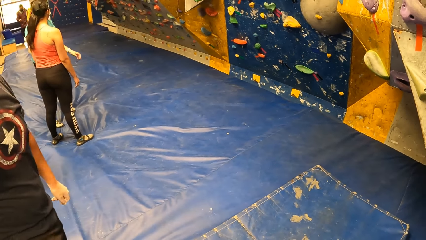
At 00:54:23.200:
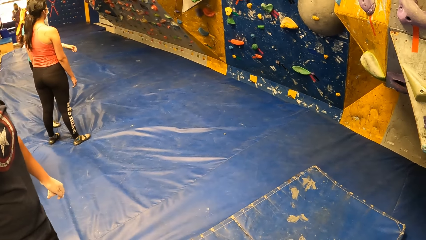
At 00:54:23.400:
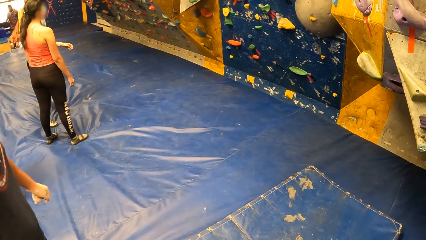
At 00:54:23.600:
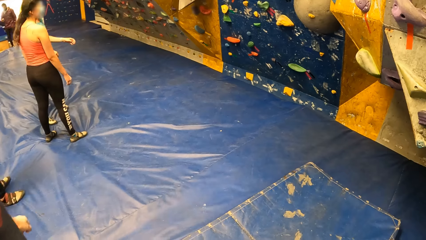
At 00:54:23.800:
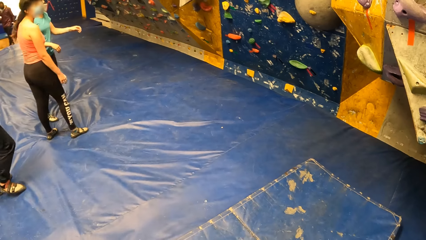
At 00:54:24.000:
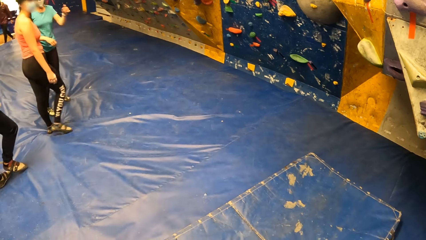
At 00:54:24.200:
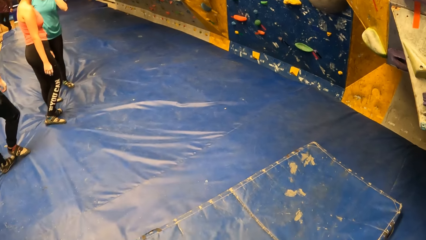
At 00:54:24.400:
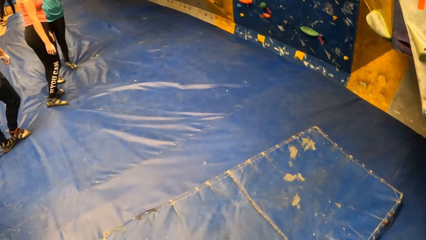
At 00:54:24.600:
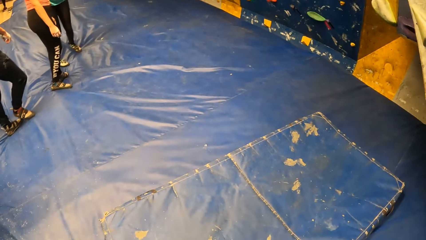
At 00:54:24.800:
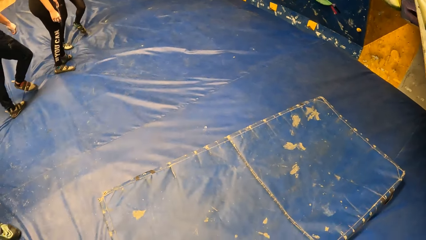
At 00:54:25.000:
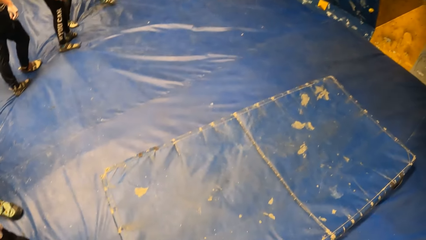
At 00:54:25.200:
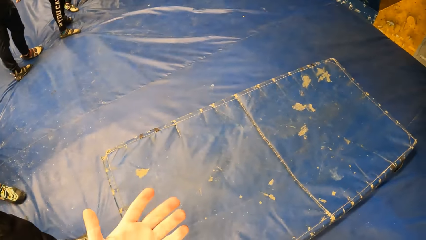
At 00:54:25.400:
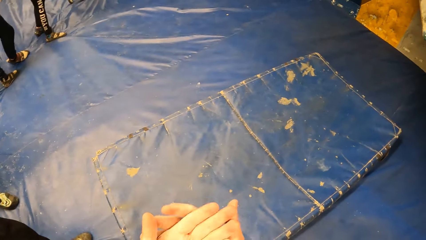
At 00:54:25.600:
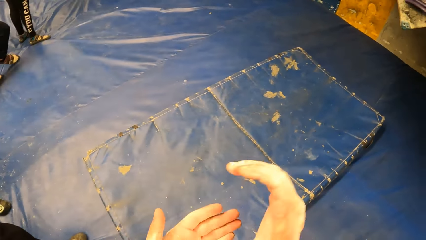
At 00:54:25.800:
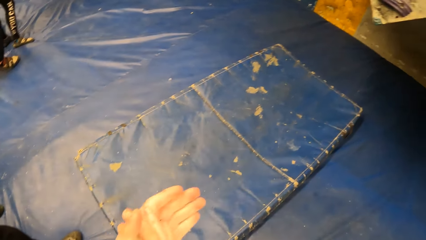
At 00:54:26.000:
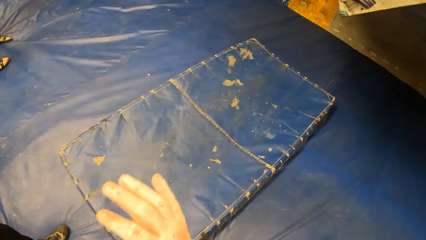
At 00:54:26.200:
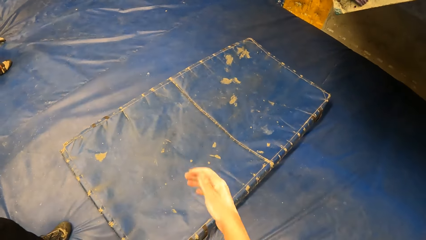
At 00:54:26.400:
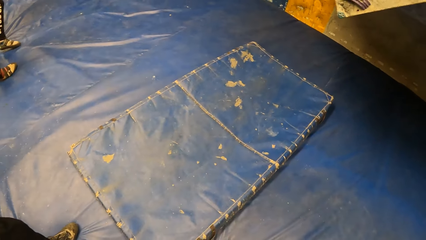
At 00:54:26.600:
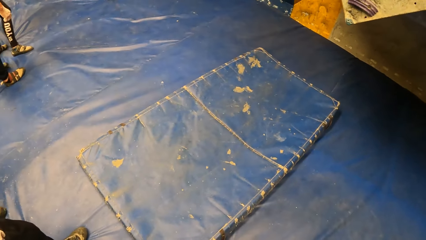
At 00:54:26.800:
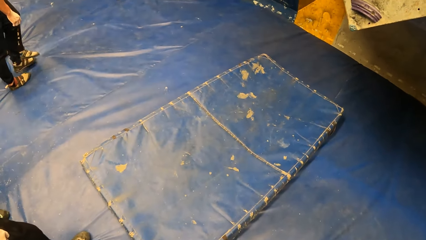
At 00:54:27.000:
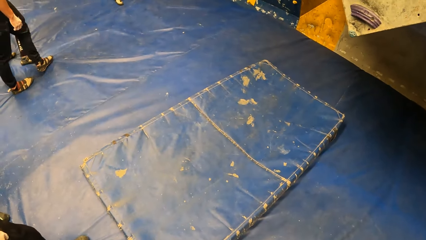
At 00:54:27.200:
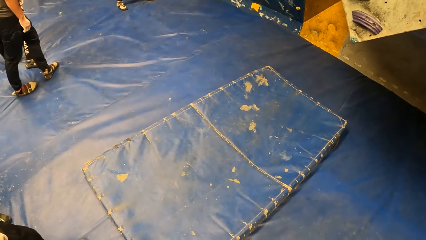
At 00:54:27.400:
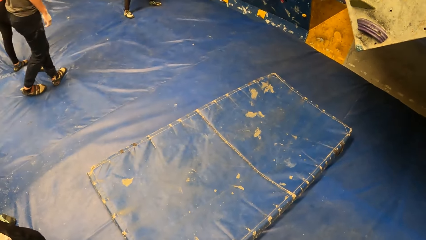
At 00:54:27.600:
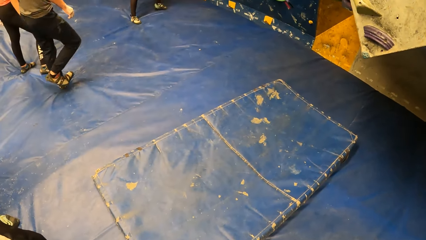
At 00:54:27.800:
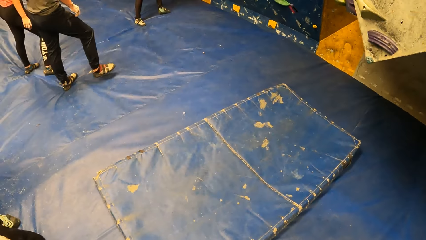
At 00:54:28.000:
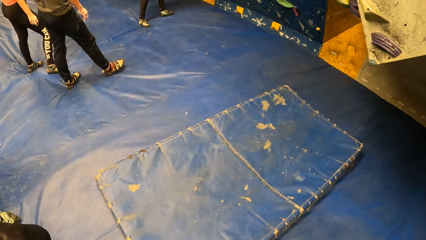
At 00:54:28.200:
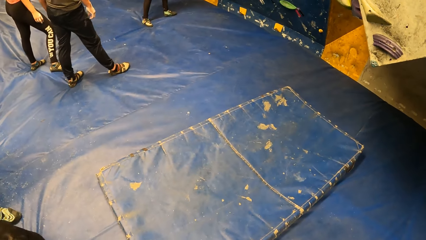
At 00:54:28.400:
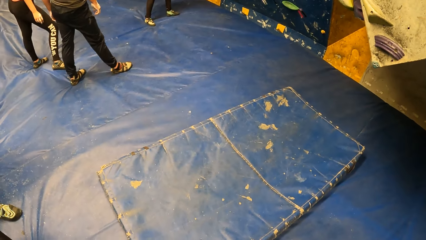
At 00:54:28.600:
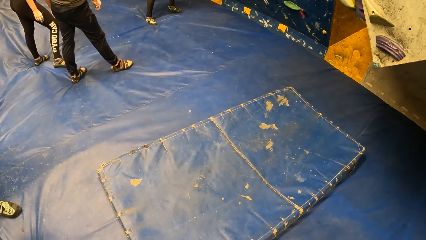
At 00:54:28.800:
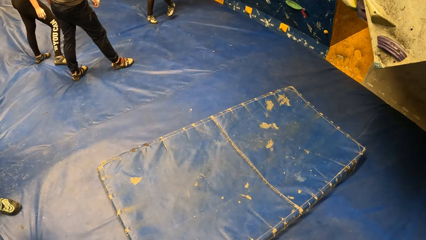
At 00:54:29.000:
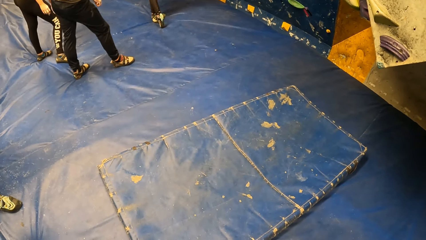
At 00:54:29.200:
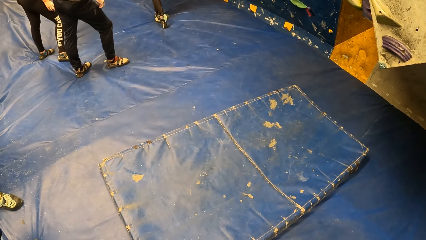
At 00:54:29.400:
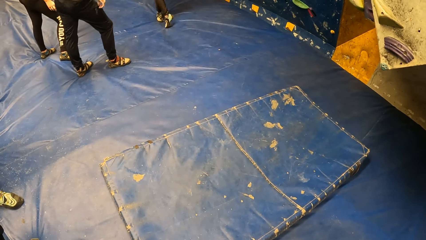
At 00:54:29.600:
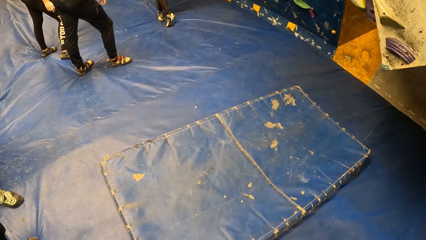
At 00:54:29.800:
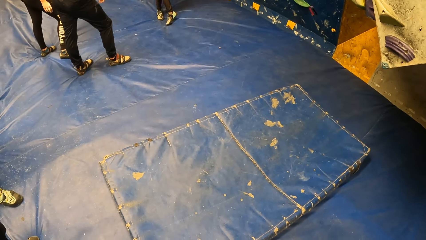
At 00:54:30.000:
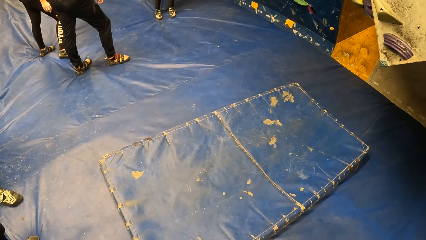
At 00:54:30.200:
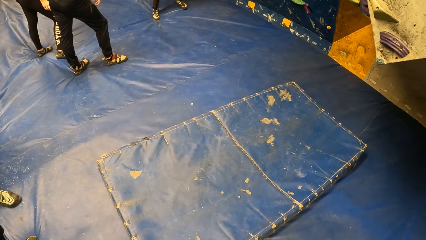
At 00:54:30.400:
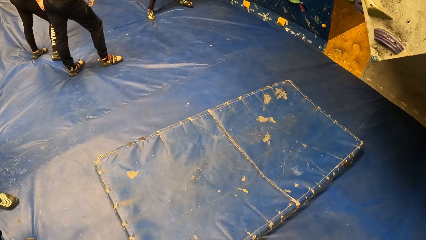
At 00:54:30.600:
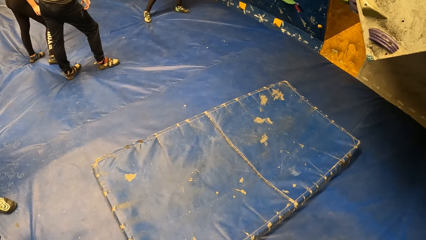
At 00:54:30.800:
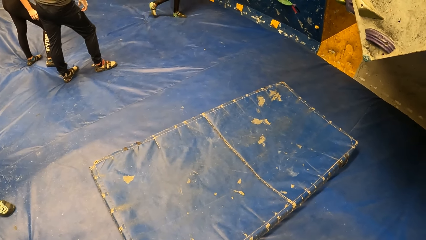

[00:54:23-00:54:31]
The camera wearer dusts off both hands.

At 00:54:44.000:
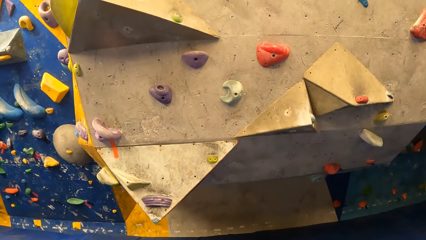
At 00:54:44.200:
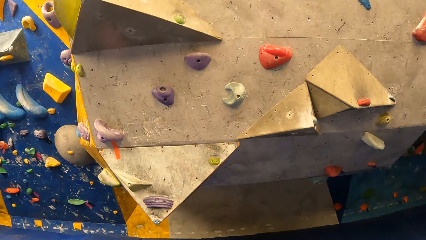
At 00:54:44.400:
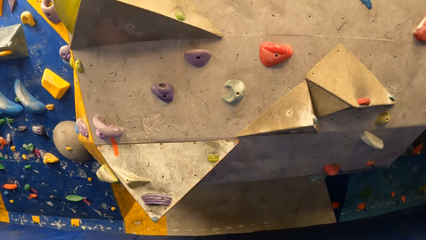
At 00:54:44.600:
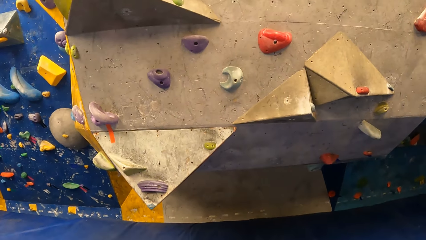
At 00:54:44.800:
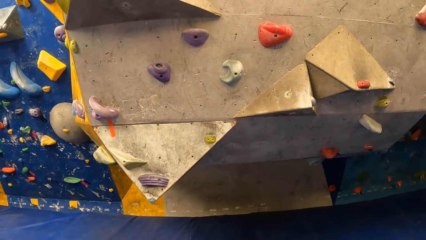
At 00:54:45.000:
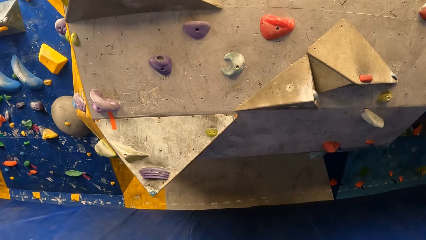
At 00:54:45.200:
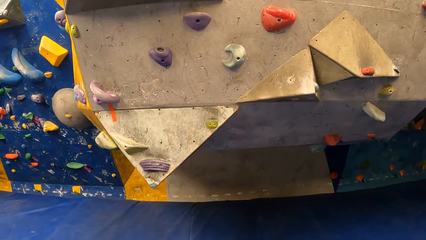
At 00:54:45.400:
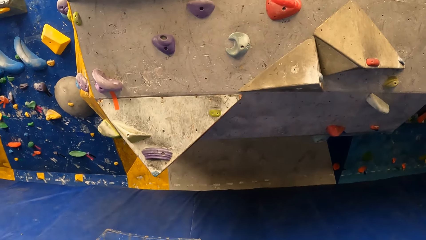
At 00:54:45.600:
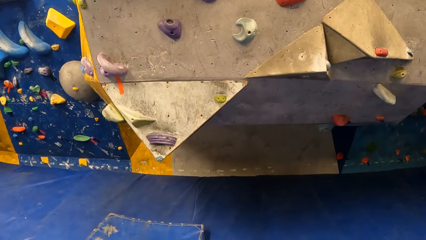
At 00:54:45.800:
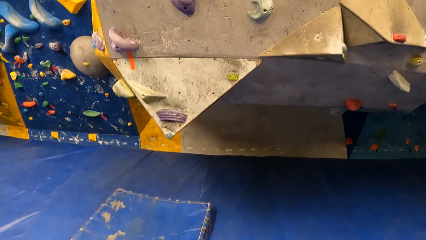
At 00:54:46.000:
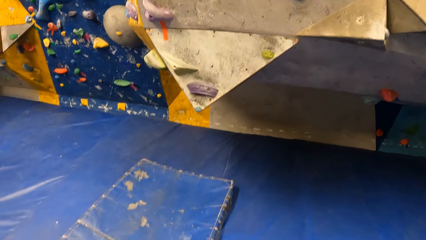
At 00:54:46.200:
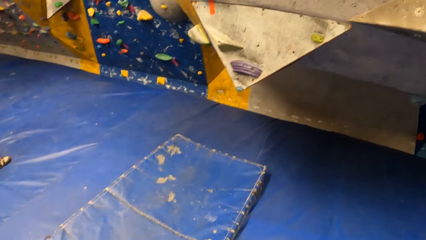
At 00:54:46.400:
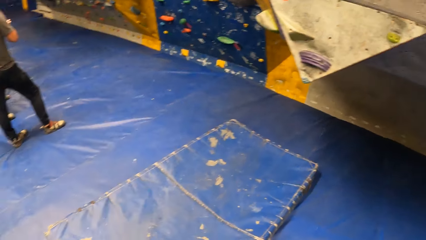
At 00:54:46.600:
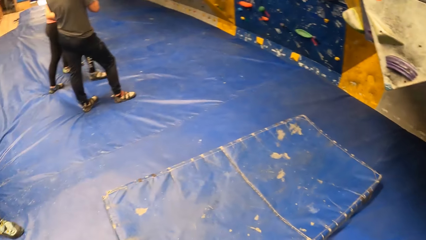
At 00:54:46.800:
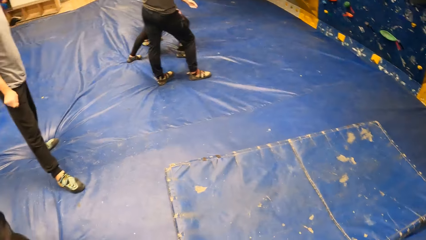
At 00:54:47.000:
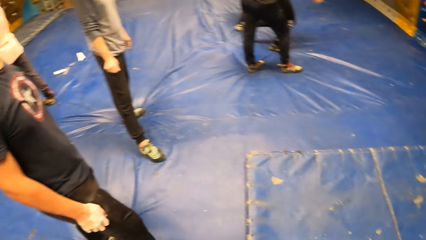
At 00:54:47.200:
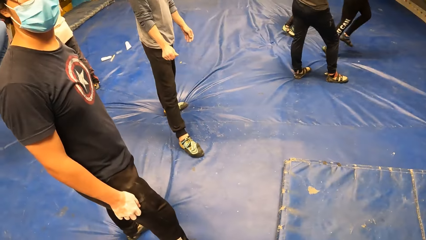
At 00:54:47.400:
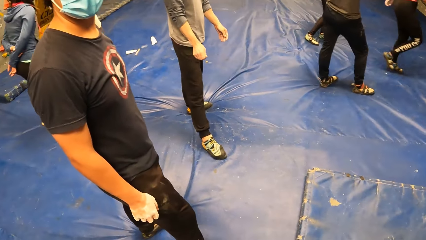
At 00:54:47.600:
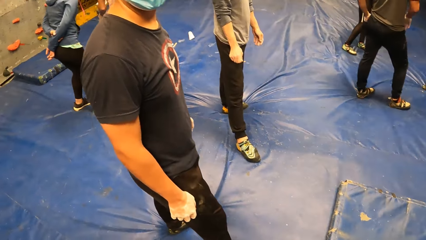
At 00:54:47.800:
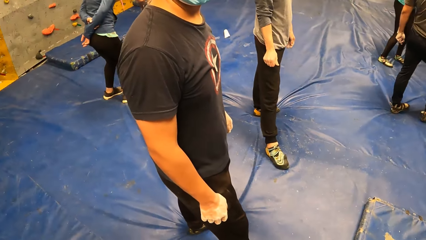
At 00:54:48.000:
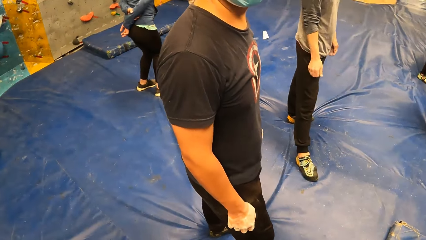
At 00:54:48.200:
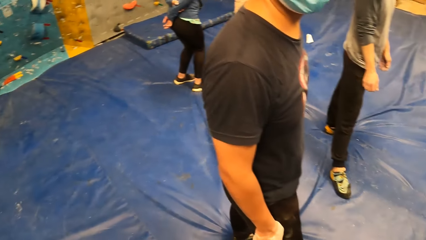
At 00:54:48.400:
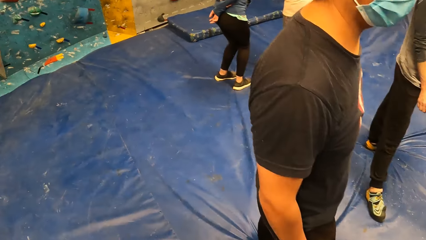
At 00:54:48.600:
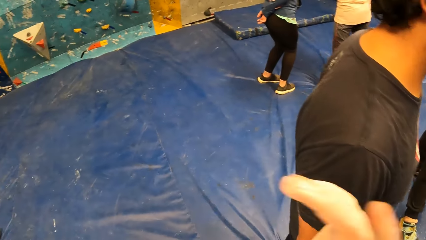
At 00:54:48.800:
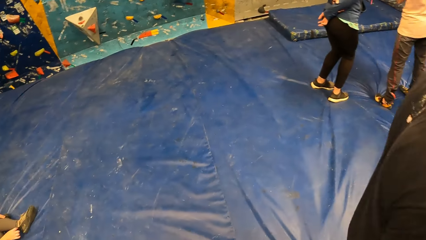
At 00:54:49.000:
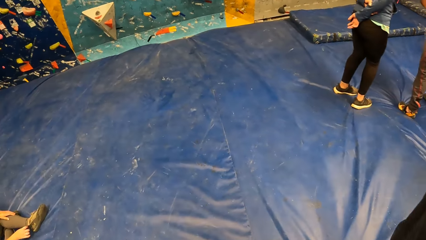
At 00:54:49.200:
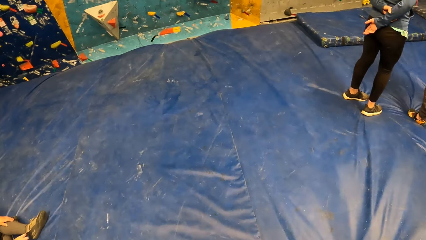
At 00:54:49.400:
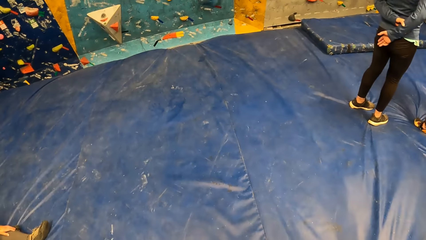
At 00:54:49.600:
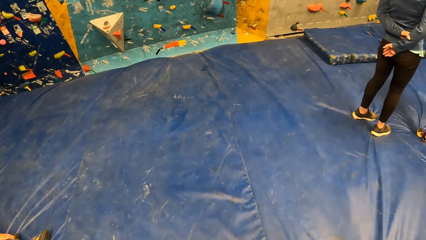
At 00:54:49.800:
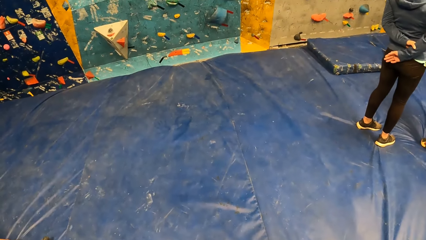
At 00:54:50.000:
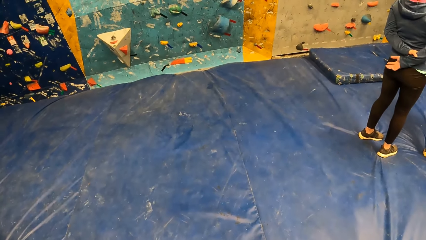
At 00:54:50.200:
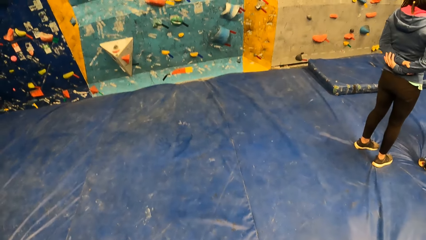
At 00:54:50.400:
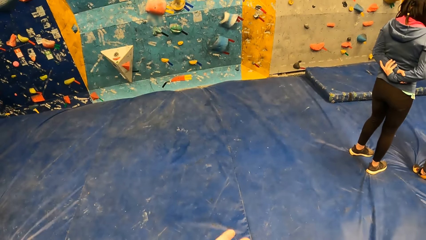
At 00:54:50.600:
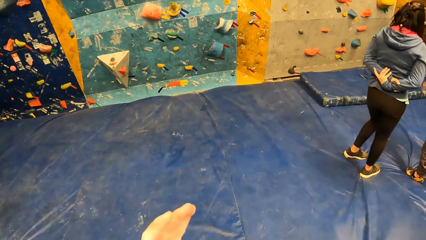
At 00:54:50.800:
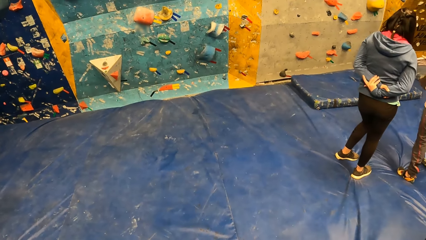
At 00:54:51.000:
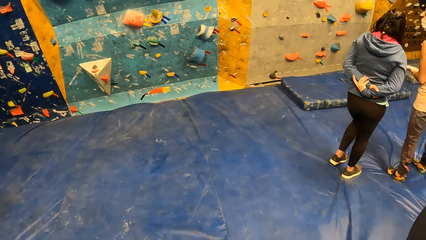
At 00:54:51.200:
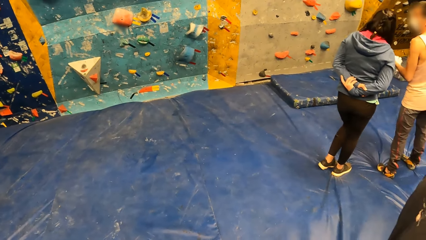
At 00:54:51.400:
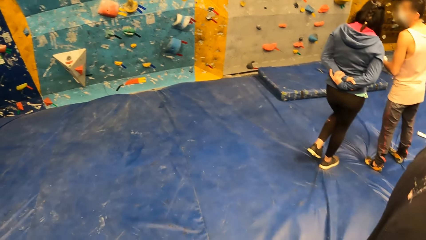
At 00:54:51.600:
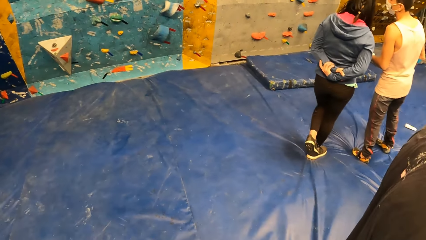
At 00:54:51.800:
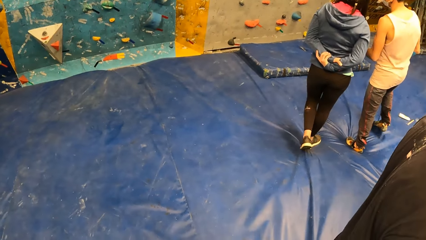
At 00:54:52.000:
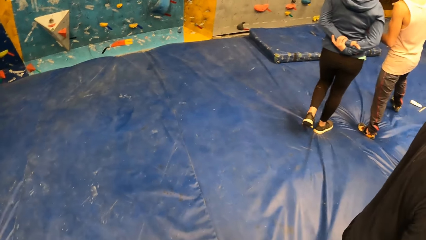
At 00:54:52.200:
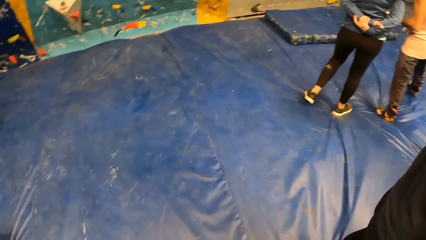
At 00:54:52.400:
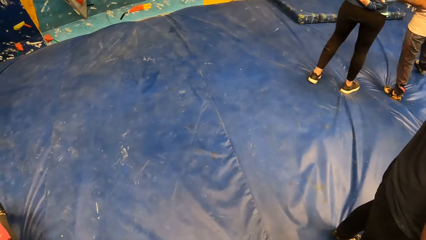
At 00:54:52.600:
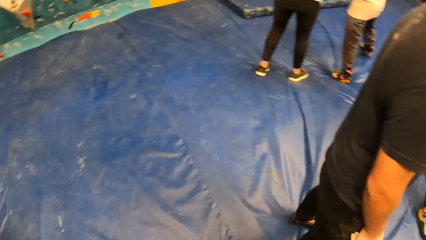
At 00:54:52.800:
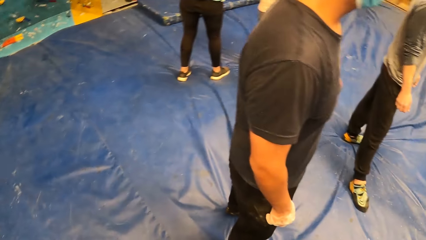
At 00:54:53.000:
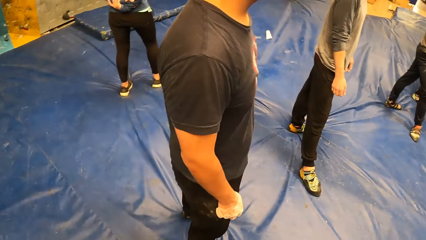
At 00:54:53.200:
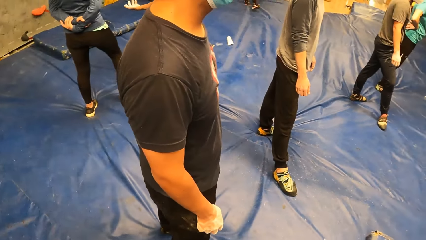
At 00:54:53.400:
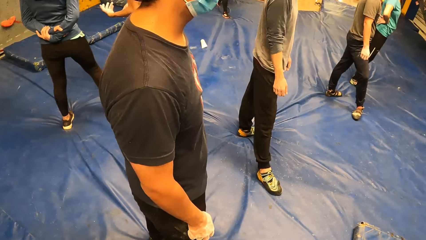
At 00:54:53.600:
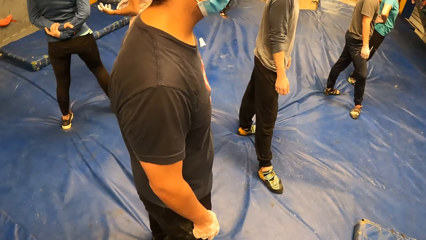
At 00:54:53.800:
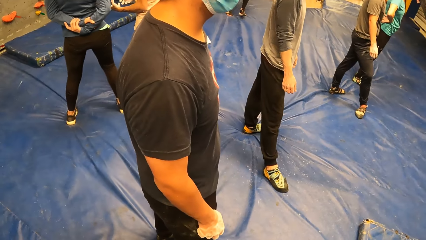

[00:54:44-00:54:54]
The camera wearer looks around the playroom. A woman walks toward the climbing board. Another woman stands on the bouncing castle. She stamps her feet. A woman interacts with a man.
